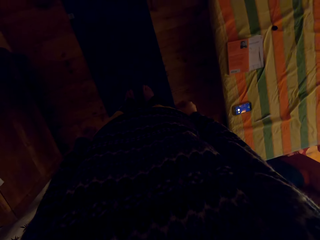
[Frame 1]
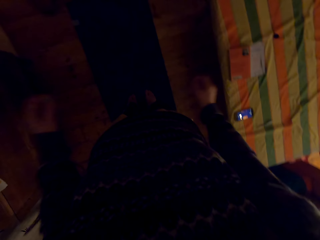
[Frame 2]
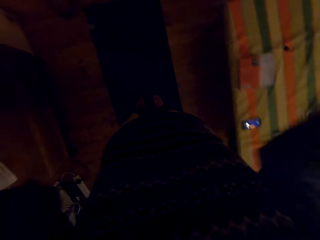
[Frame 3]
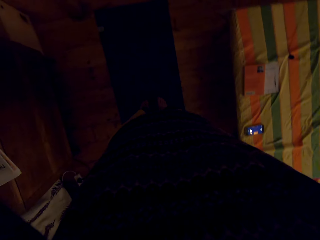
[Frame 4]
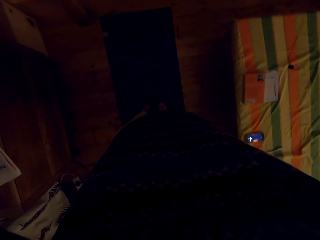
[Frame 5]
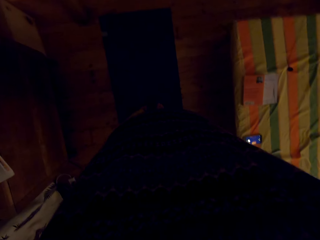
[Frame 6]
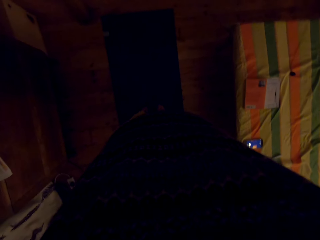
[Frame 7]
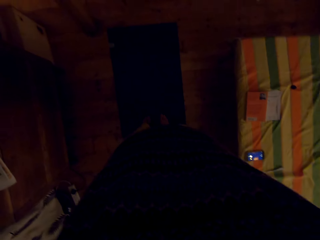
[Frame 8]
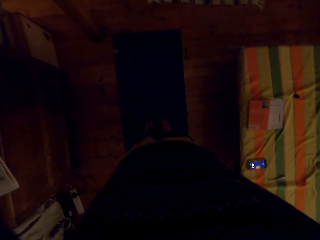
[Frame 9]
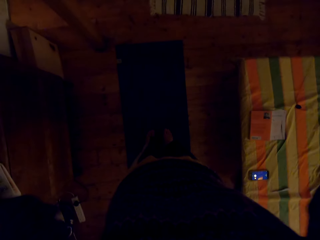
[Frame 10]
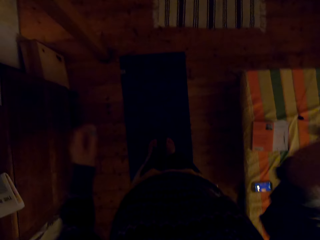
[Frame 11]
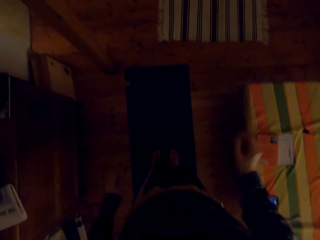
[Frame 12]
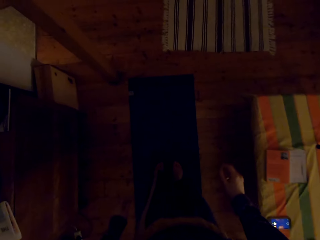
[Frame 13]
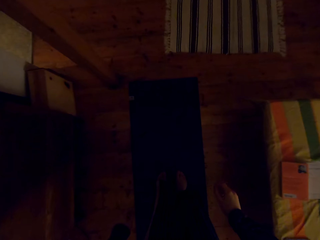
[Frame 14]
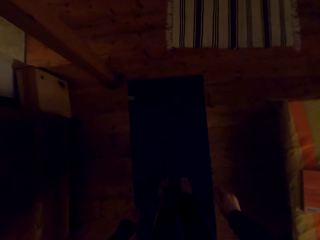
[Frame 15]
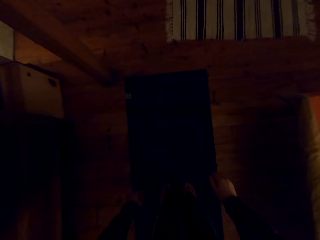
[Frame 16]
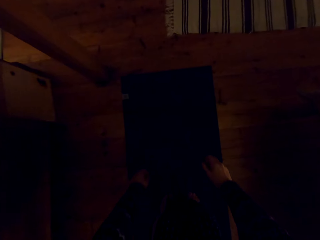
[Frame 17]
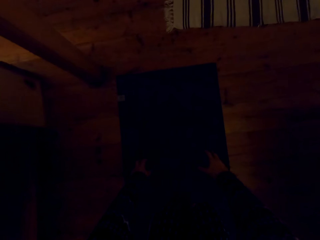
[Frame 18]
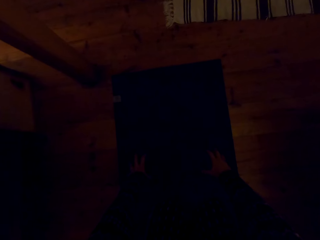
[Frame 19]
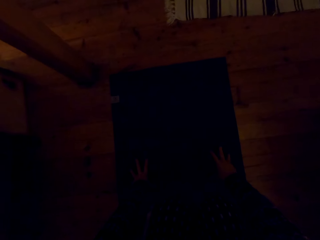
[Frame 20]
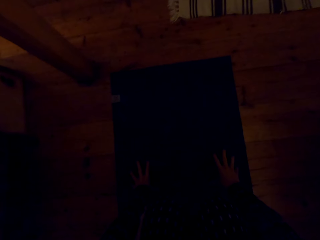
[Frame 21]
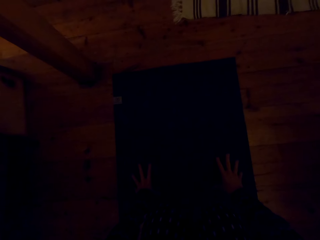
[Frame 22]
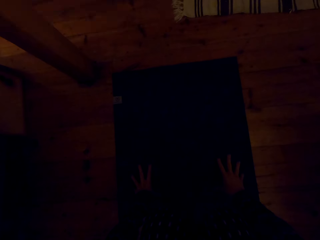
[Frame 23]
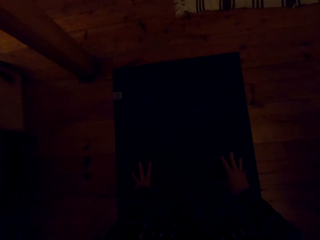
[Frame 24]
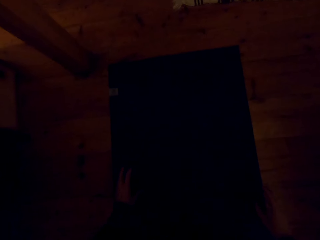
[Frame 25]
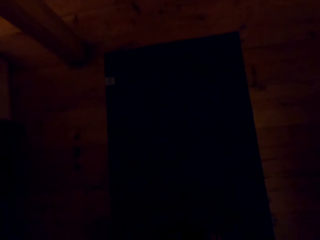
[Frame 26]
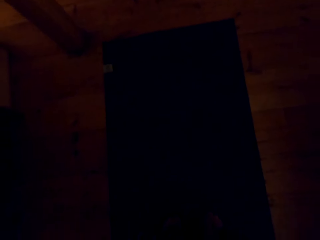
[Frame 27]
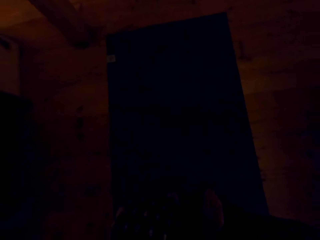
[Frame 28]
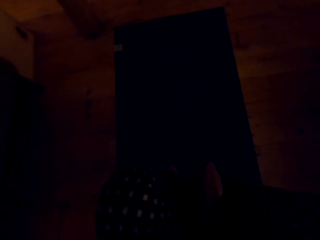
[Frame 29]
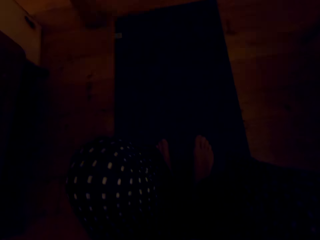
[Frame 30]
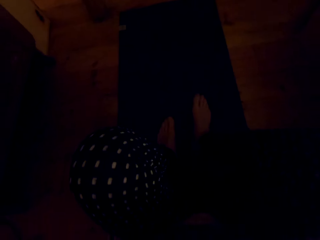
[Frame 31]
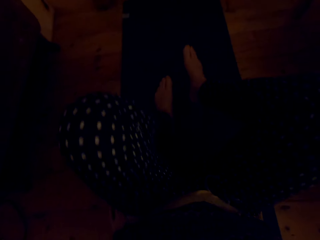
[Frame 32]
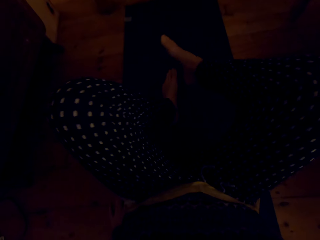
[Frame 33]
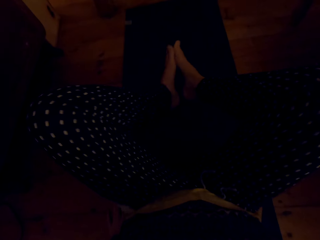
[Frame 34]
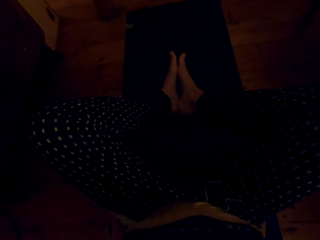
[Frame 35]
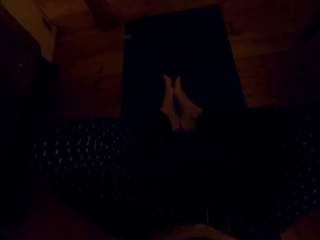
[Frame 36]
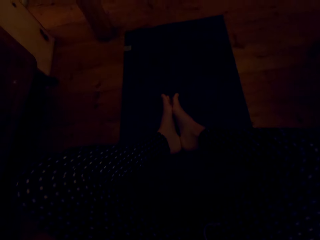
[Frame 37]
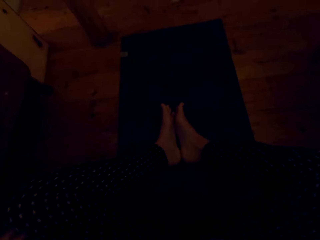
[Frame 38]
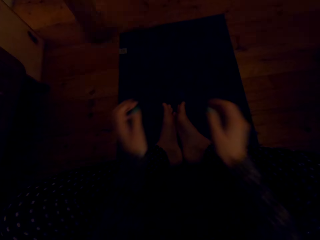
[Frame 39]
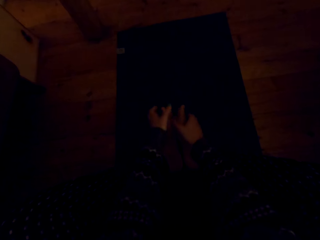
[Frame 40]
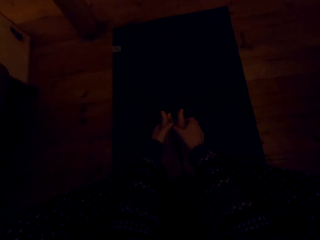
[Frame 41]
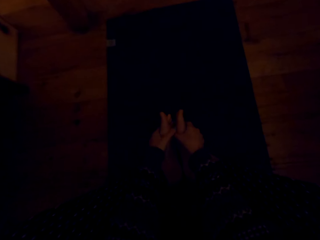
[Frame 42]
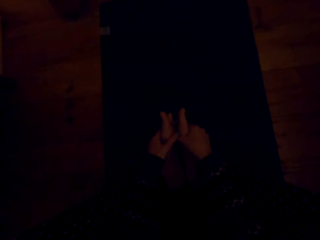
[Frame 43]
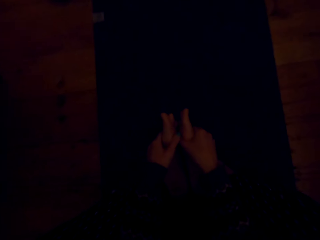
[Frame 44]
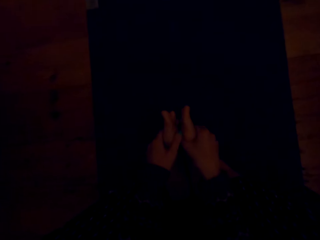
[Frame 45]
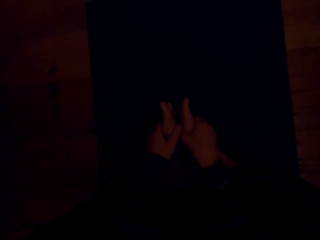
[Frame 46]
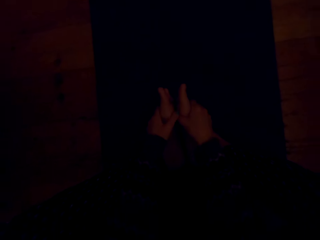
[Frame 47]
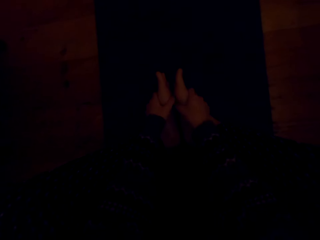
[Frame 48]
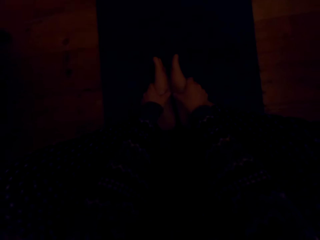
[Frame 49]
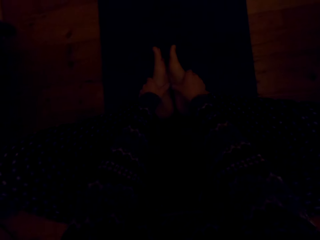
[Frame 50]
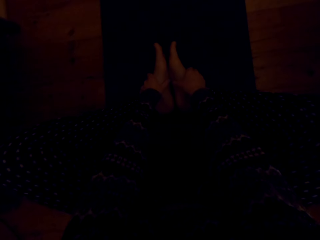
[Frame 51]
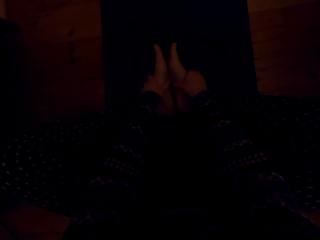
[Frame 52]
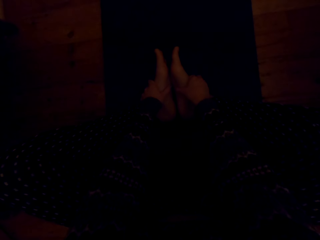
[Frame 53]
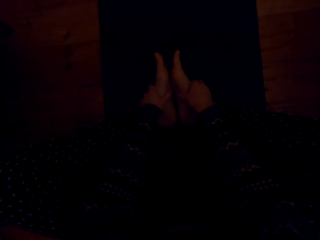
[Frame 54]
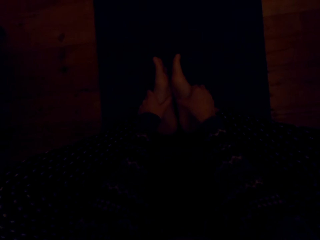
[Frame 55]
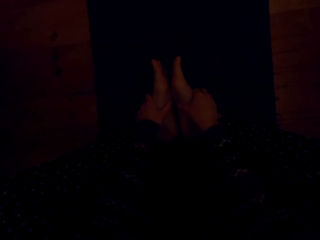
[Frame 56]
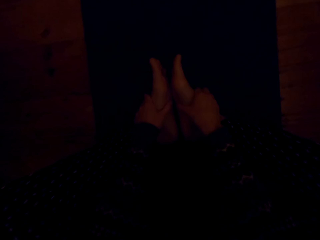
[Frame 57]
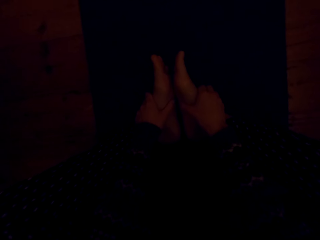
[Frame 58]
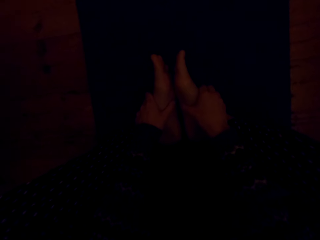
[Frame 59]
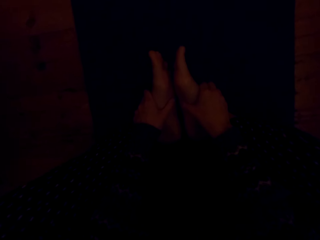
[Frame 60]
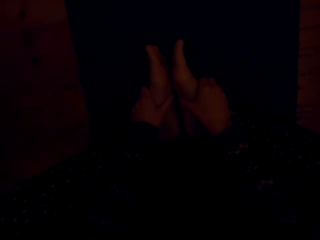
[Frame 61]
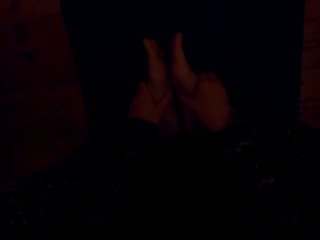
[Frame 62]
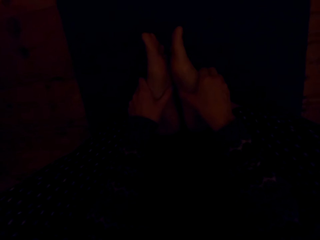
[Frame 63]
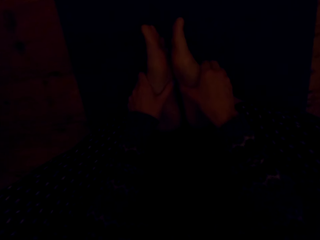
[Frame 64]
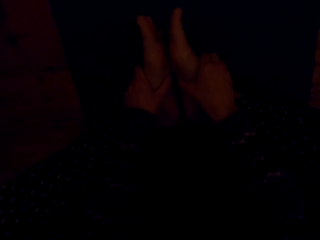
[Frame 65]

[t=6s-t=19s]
The camera wearer raises the hands. They adjust the camera. They put the hand down and bend down. They sit down on the mat. They lie down on the floor. They hold the feet with a hand. They do exercises.

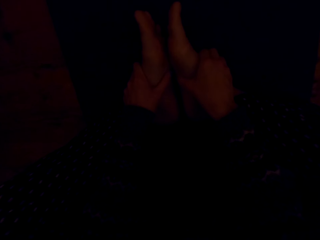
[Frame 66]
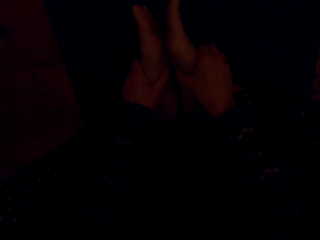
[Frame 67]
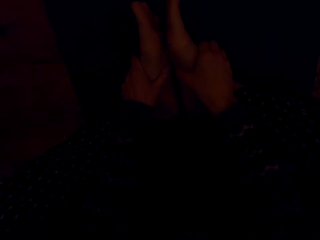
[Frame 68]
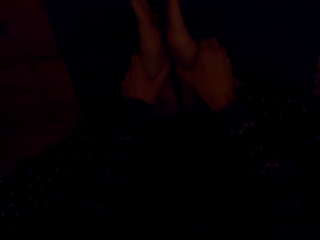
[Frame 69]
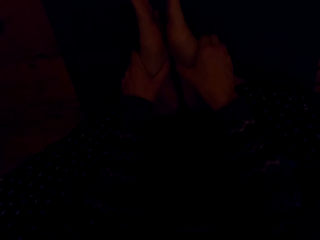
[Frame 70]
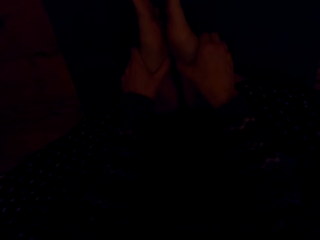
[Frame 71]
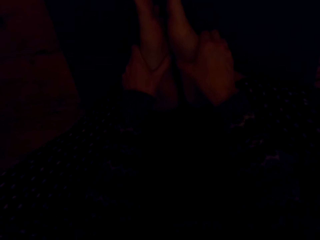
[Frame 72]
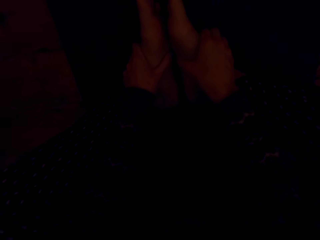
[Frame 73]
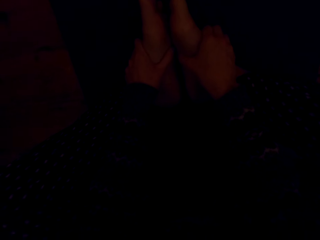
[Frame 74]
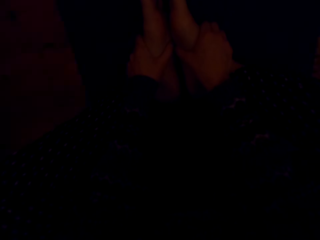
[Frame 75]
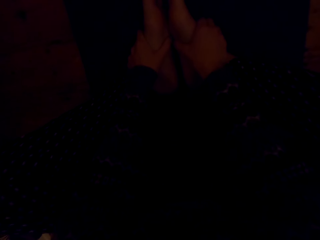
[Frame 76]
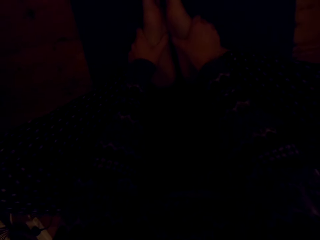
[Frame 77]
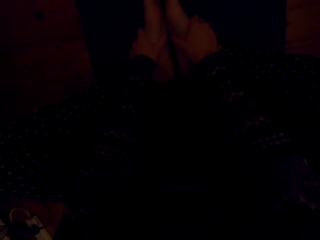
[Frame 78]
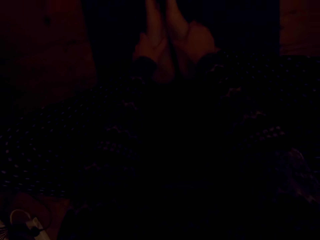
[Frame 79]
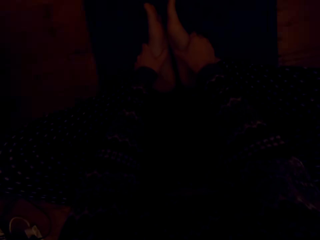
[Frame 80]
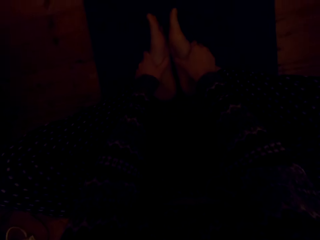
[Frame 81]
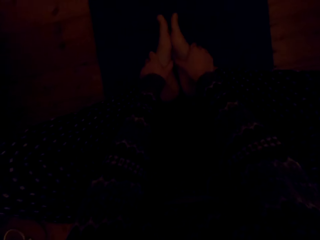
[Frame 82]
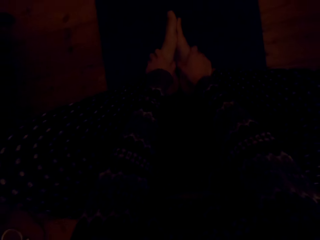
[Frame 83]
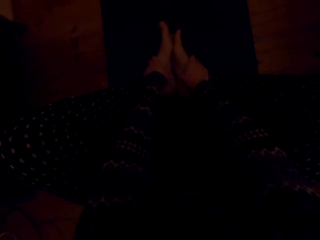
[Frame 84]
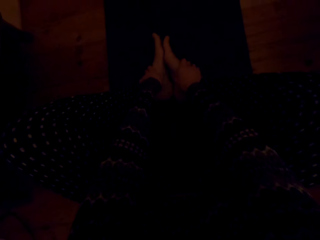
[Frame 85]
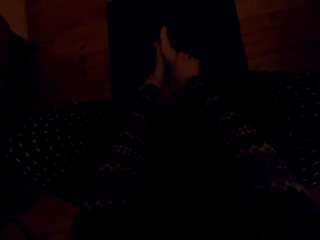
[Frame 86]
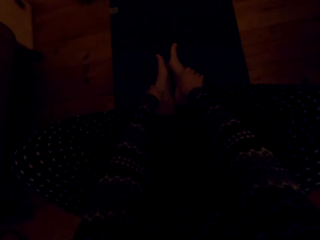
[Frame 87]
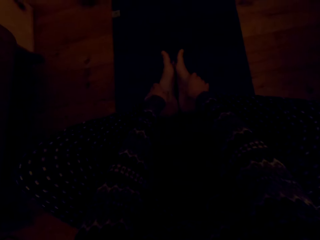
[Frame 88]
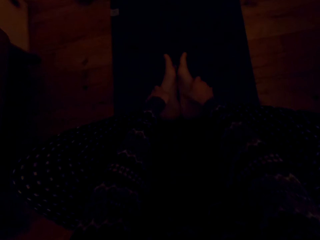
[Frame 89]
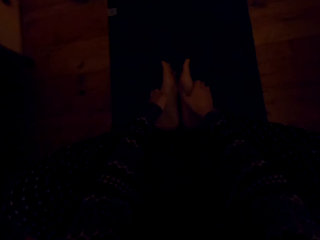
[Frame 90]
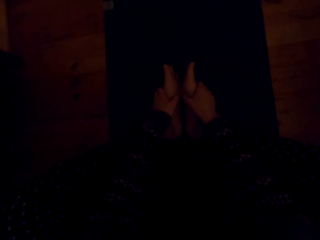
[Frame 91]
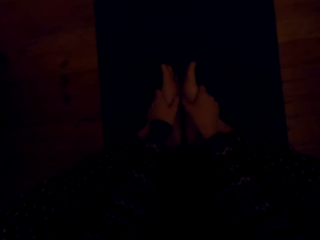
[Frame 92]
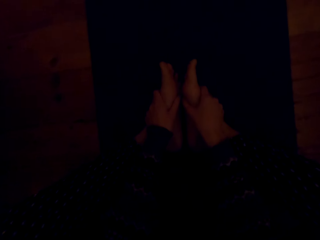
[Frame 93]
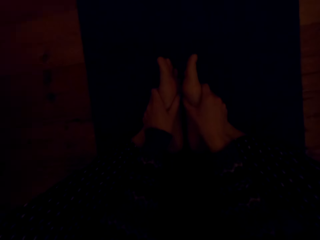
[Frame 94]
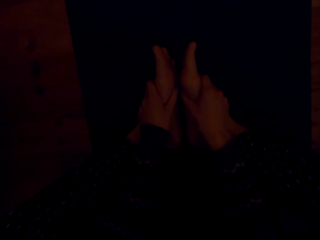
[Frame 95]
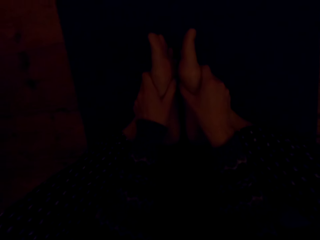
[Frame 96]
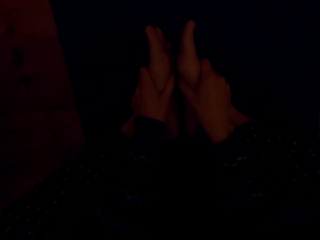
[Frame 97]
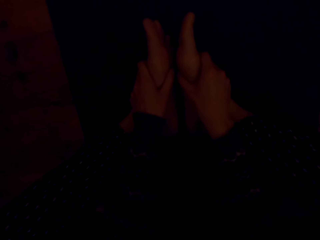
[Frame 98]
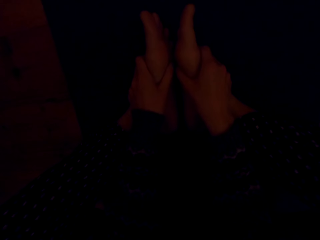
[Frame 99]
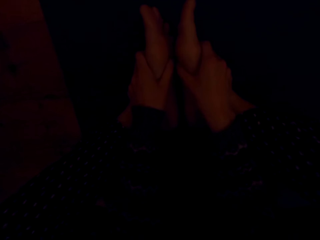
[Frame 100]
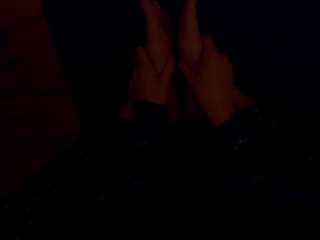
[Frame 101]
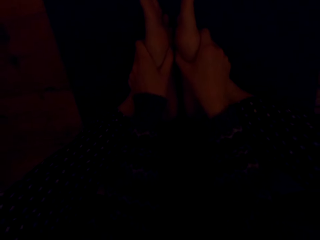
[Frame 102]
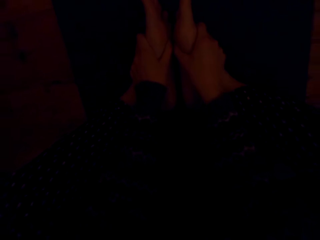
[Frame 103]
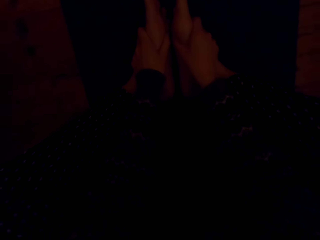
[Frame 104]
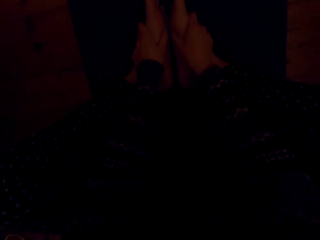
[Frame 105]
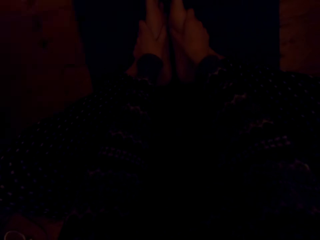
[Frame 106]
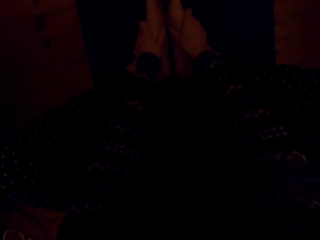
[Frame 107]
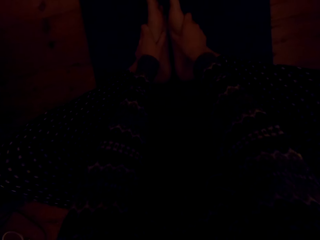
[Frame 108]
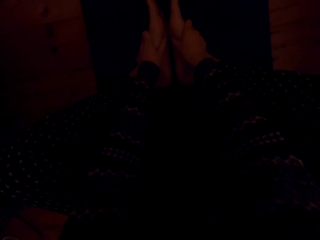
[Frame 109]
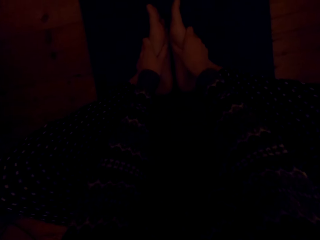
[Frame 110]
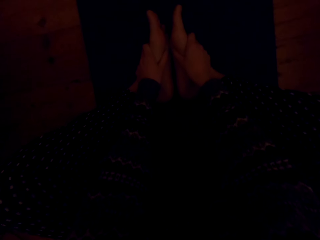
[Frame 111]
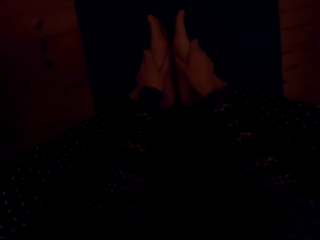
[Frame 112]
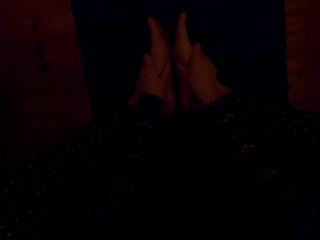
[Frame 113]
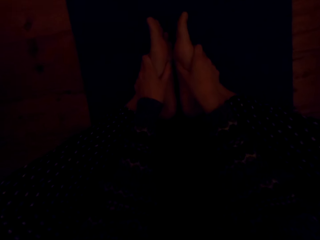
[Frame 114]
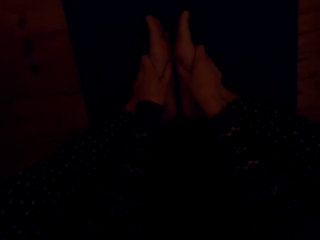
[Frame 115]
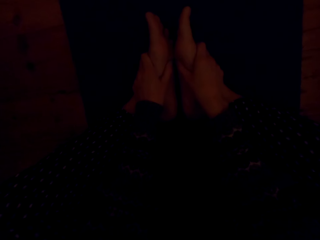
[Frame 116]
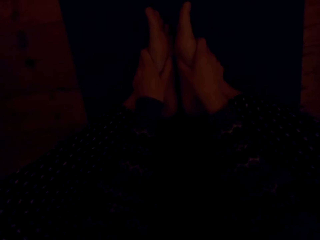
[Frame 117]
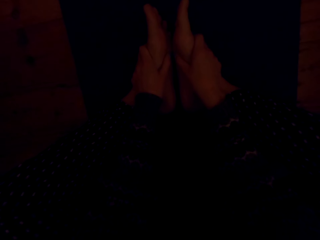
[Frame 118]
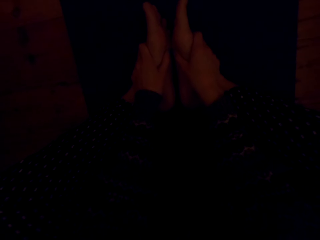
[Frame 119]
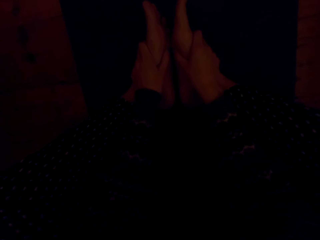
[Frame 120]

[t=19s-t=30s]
The camera wearer moves her legs.
